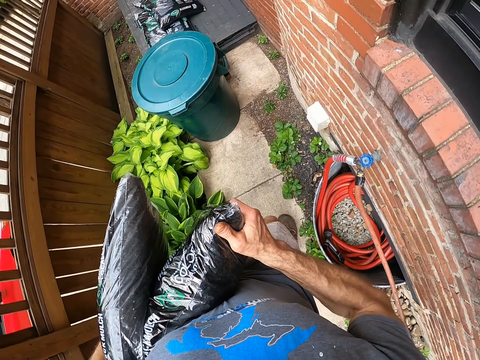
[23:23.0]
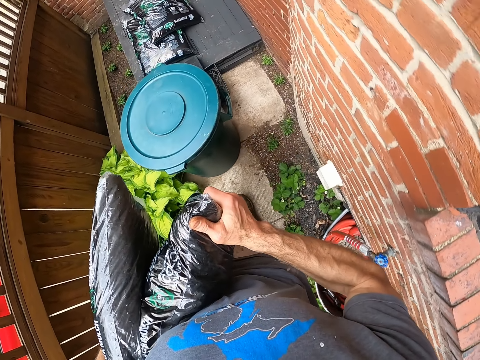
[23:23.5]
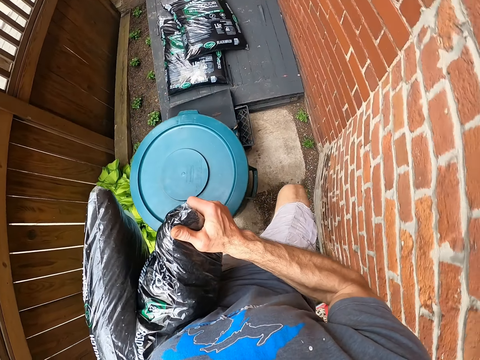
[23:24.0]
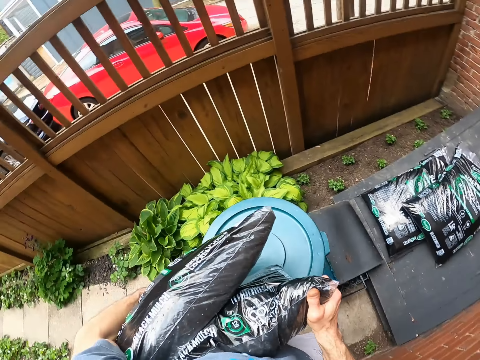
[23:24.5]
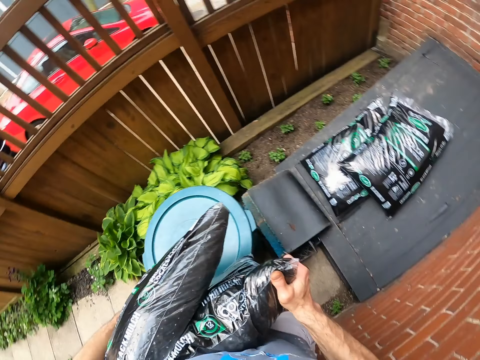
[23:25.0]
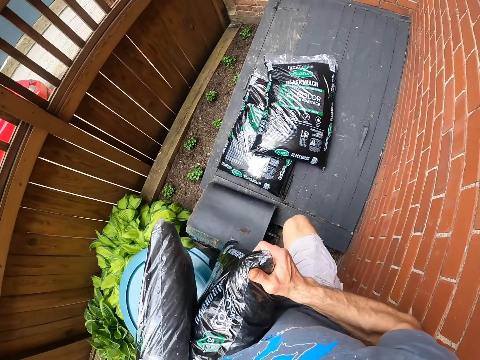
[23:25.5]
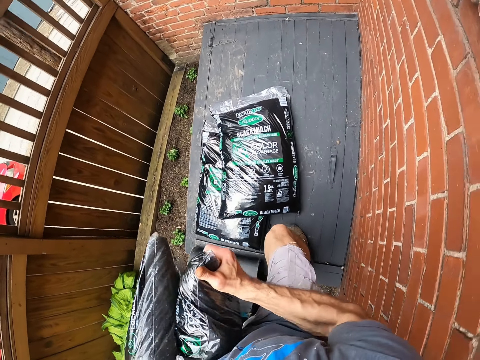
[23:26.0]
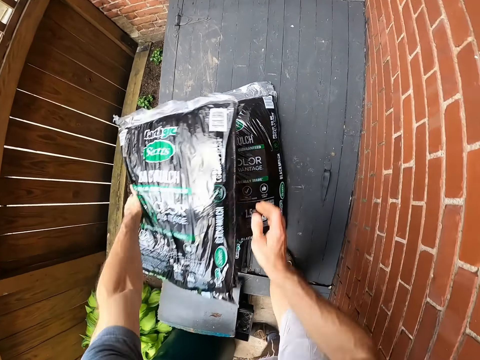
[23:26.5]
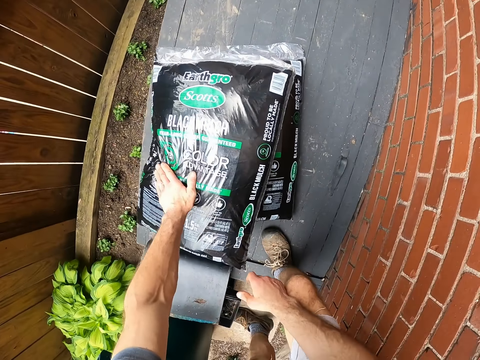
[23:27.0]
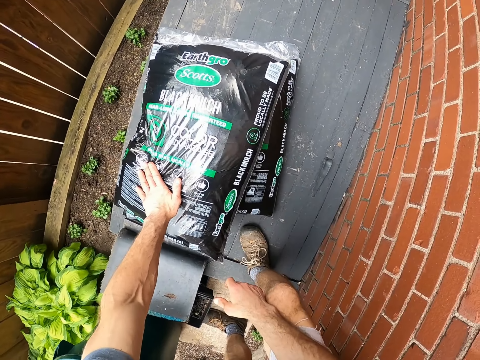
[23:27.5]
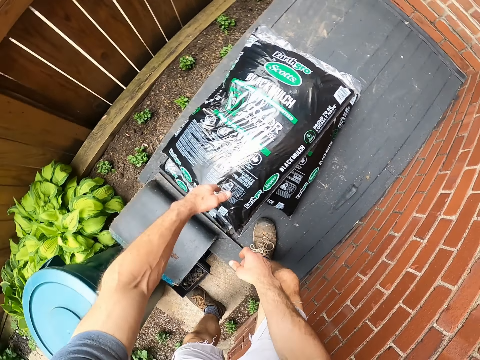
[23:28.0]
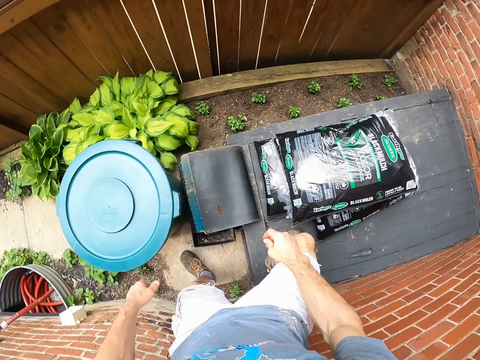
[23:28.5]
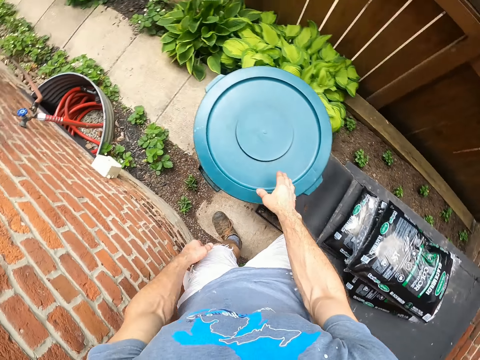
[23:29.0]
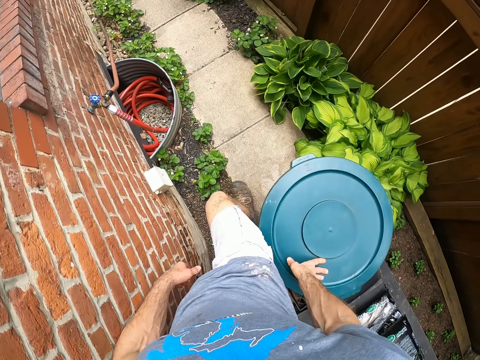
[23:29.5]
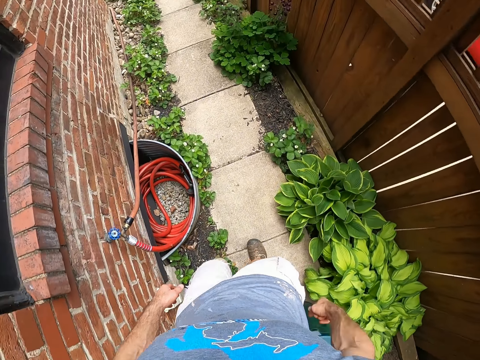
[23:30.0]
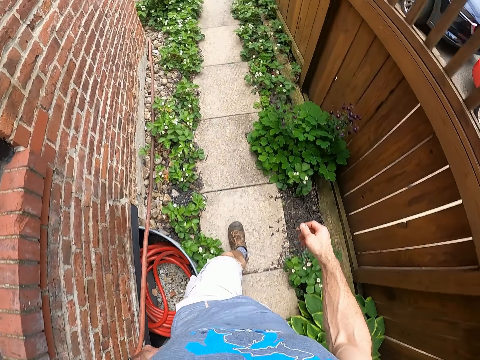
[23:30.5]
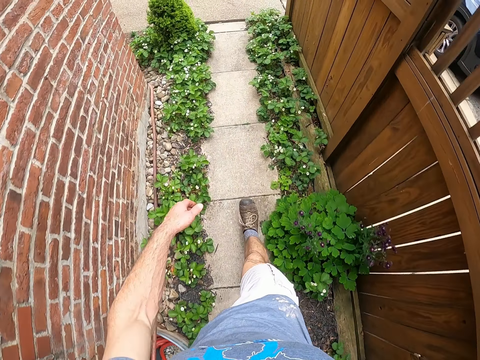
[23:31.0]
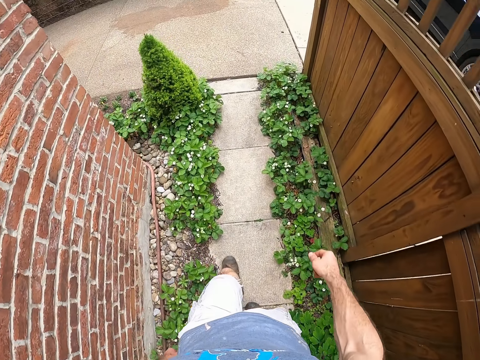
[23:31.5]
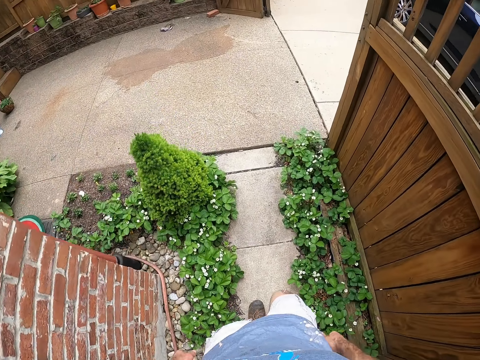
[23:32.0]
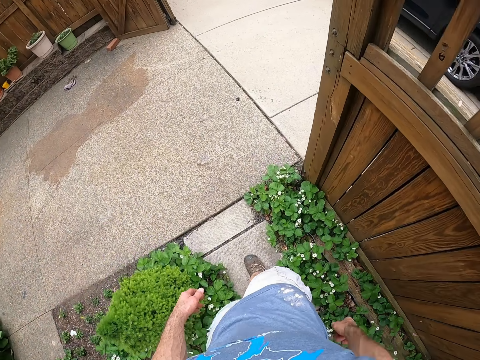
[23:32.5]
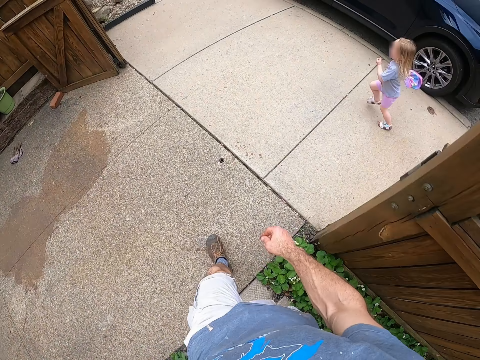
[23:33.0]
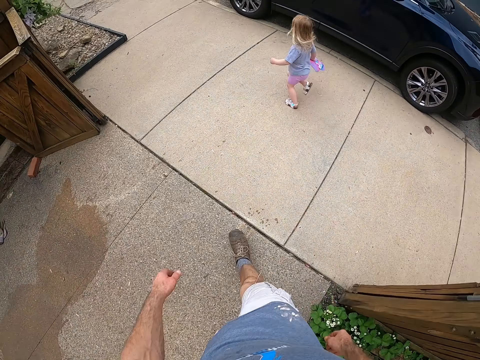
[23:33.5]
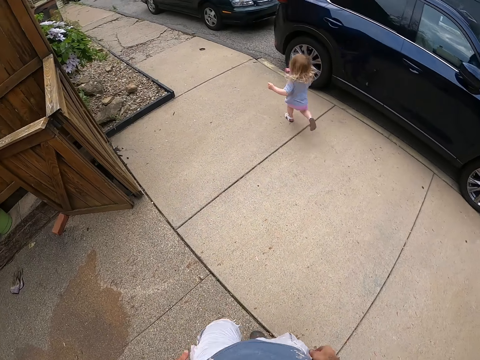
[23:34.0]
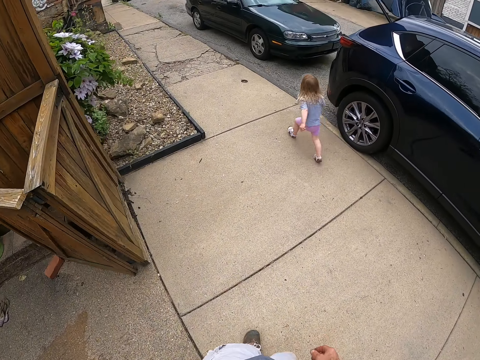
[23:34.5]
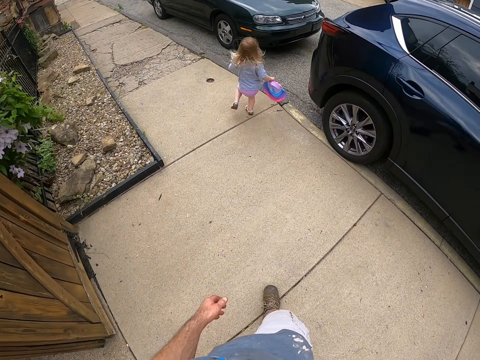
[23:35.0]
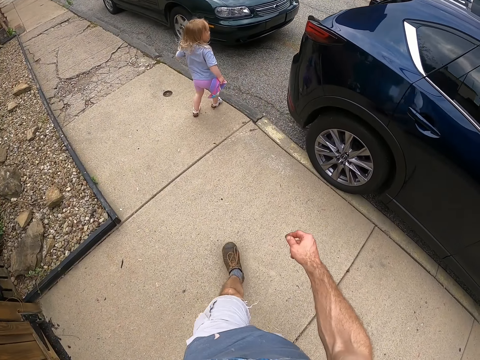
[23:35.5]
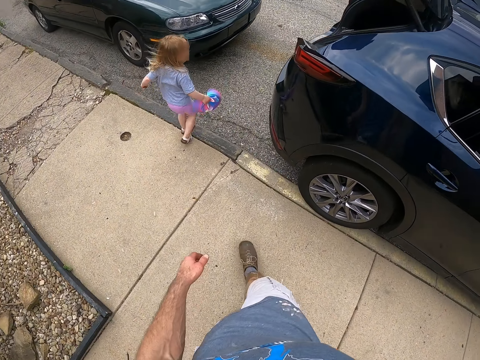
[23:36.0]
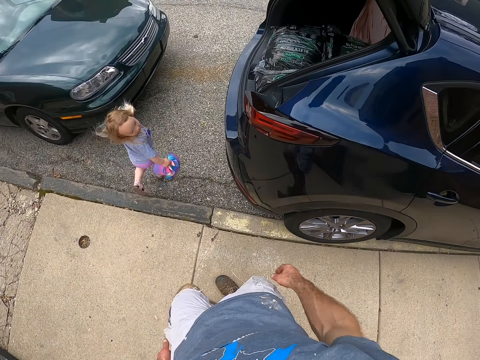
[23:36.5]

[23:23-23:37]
The camera wearer drops the bags on the wood. They walk back to the car. A child runs along the car.

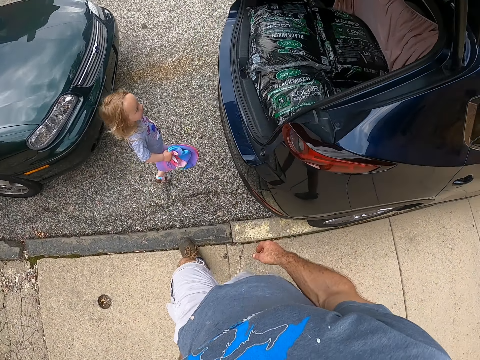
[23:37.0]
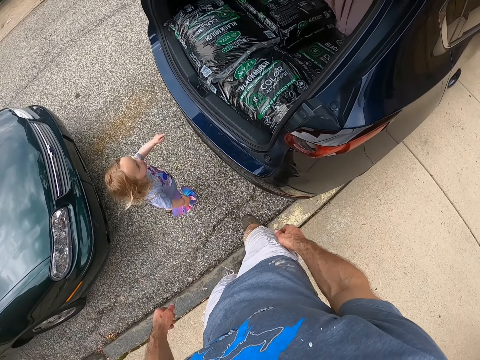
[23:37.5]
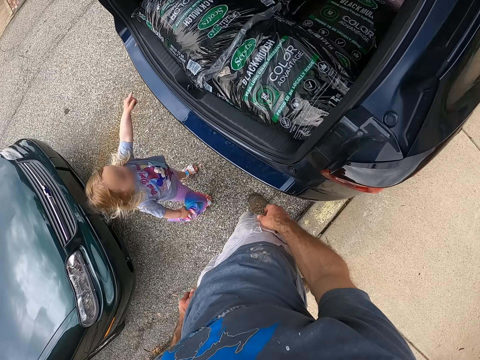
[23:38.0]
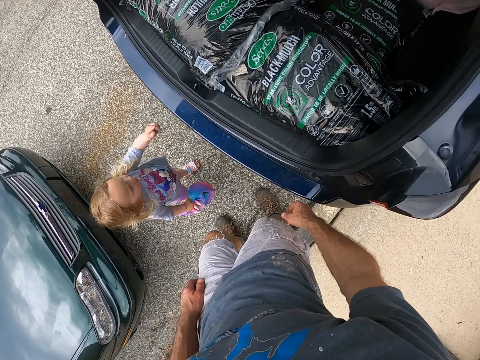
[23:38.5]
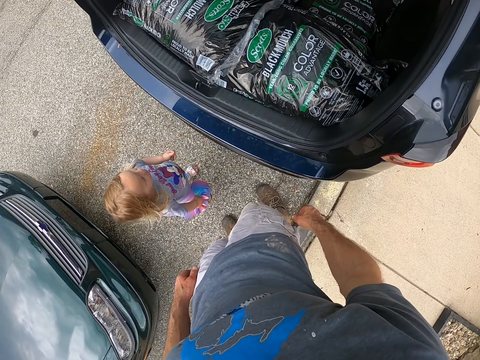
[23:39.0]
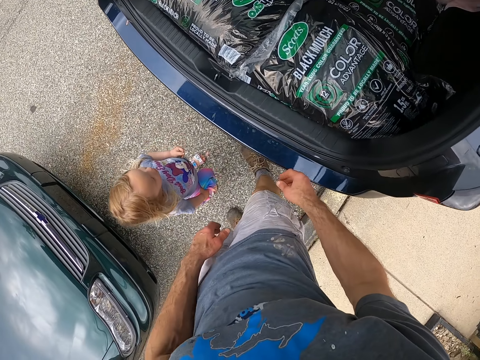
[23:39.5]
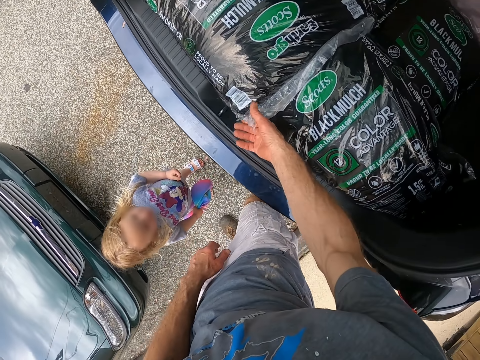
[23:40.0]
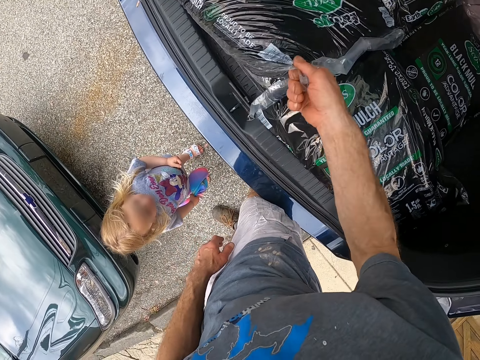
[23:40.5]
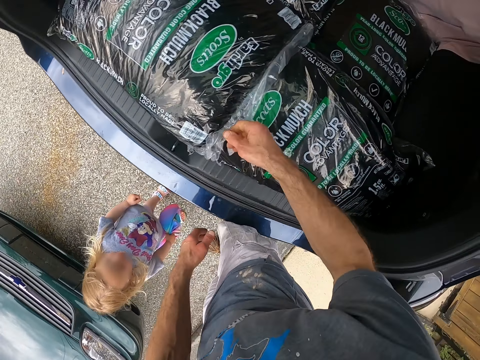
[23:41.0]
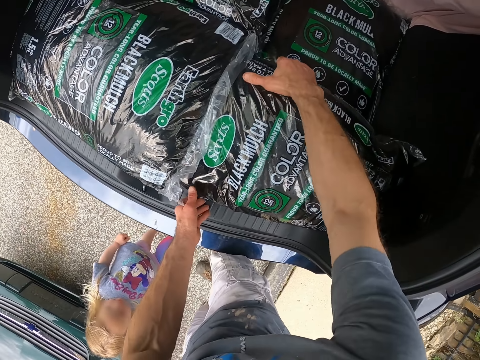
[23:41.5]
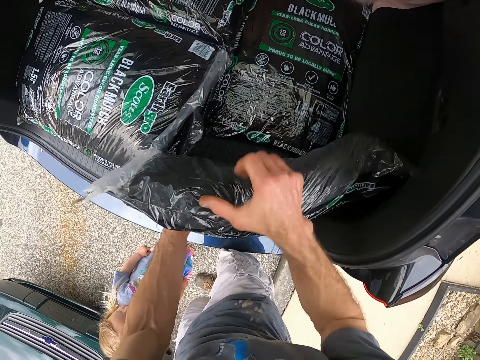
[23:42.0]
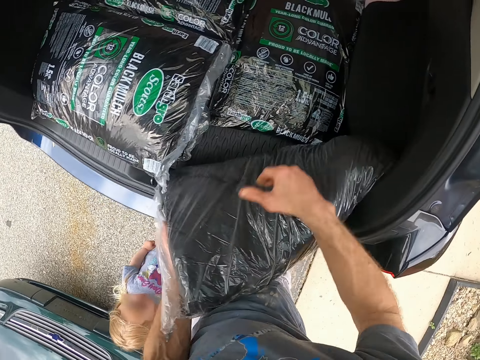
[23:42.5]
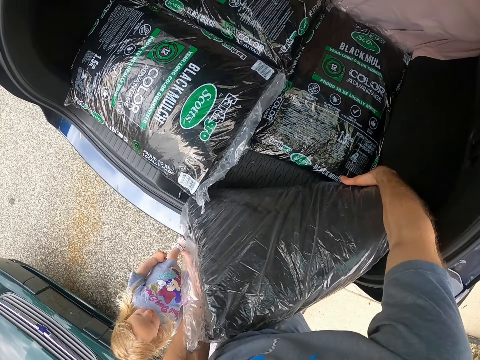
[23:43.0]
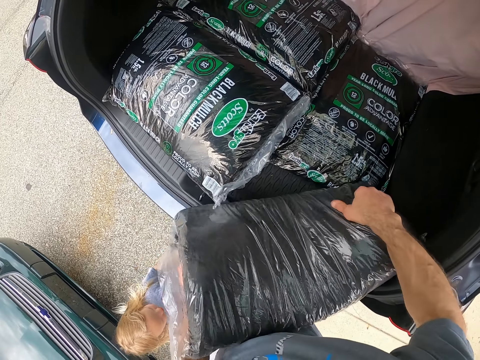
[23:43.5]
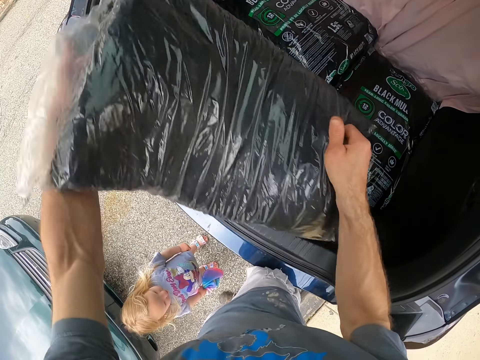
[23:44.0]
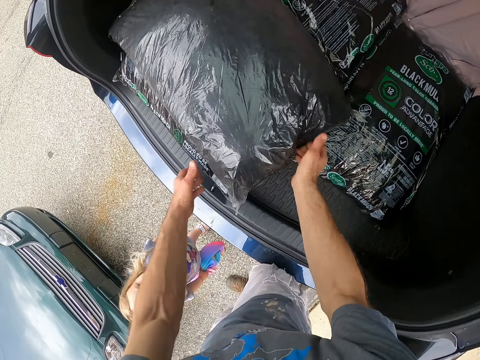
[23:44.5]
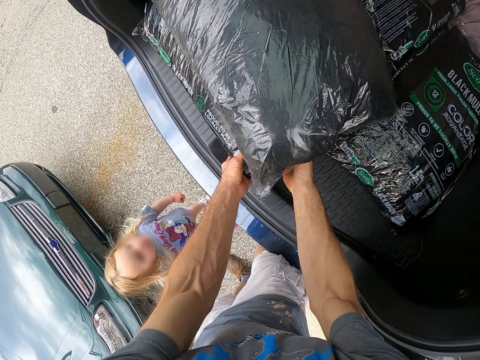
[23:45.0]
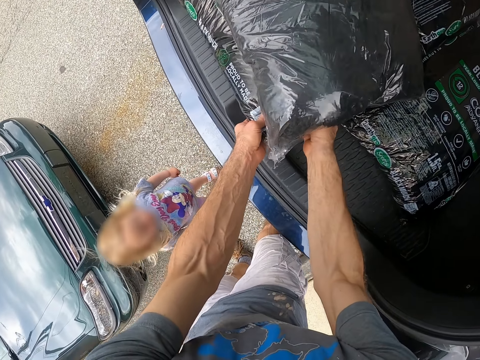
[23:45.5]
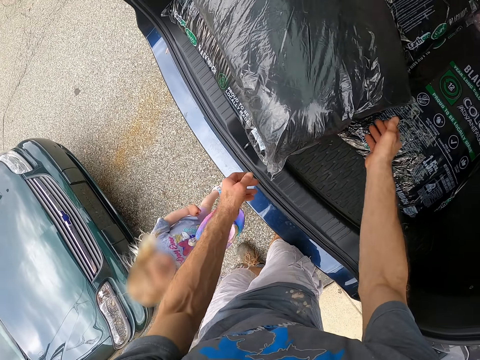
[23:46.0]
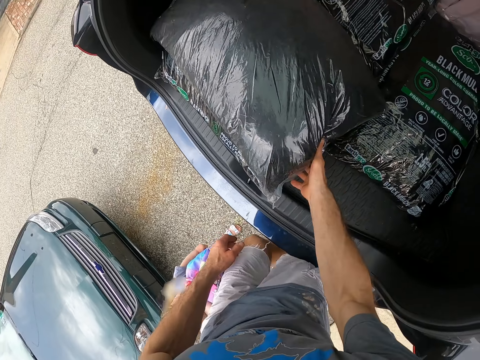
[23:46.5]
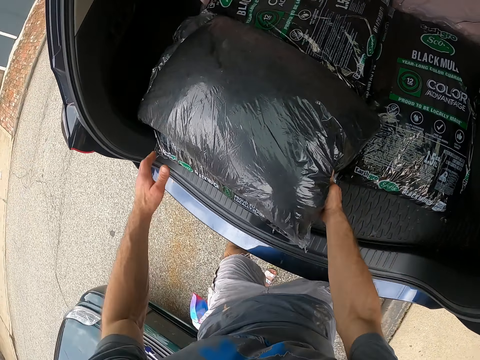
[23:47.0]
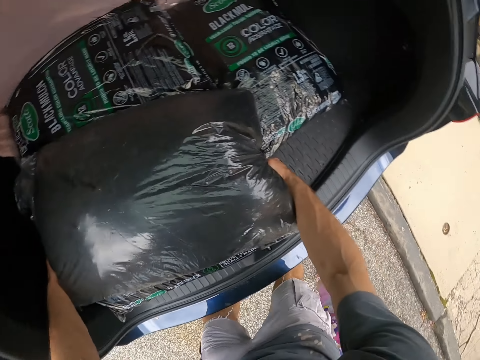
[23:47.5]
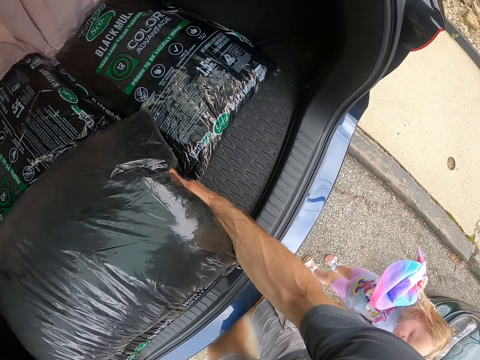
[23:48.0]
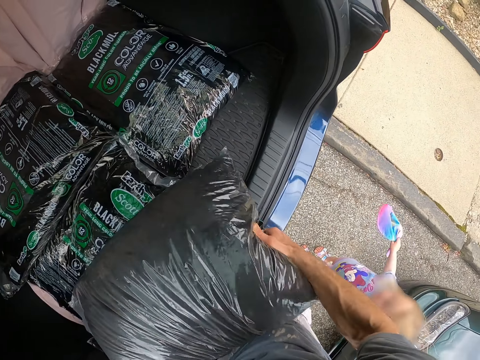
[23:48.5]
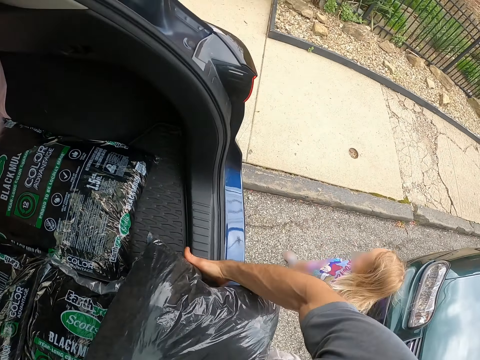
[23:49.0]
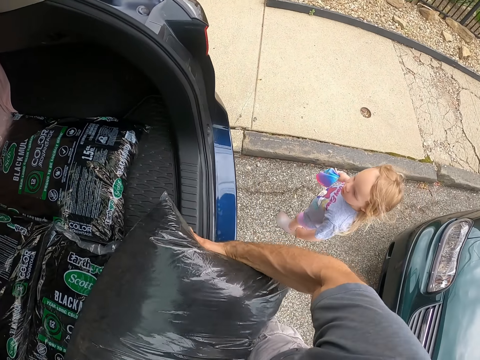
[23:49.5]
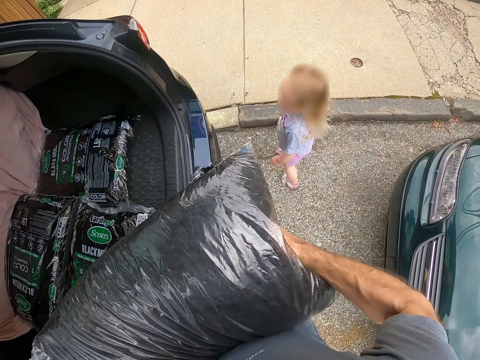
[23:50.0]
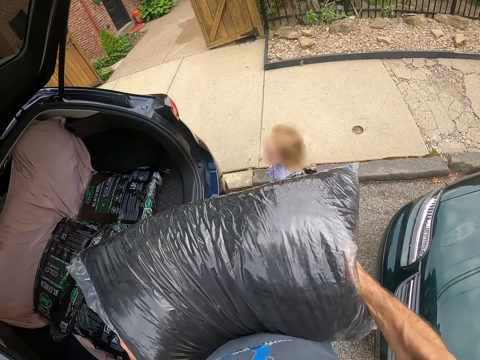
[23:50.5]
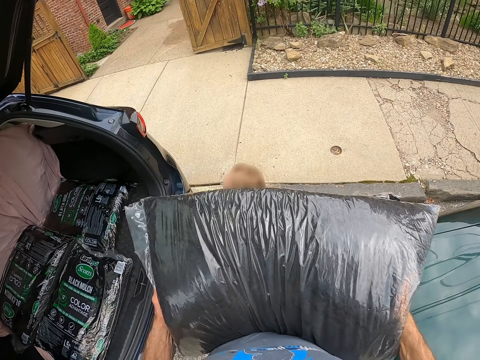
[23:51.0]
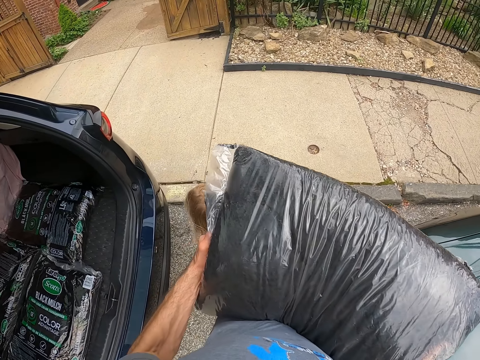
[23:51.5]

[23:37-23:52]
A child points her finger in the car. The camera wearer takes the manure bag from the boot. He carries the bag from the boot of his car.
